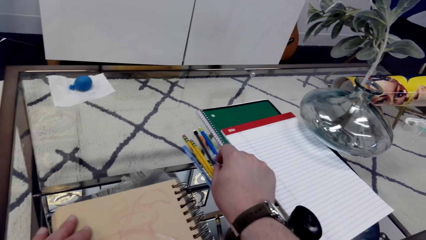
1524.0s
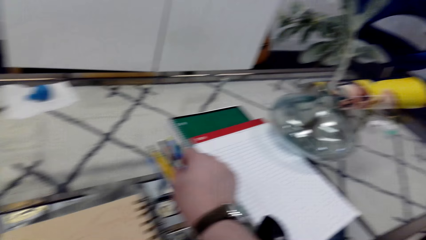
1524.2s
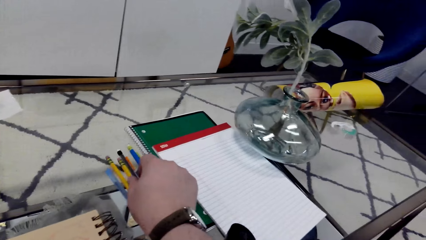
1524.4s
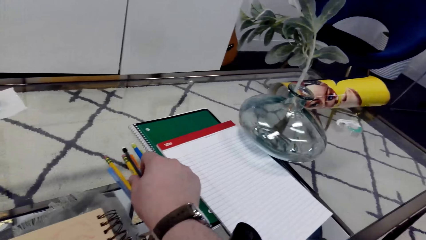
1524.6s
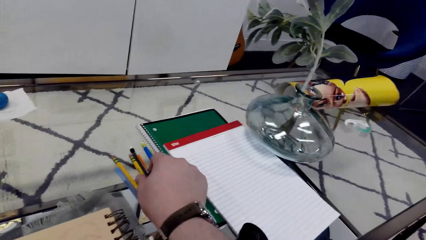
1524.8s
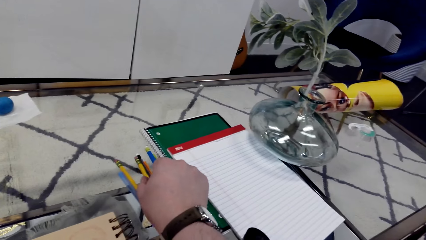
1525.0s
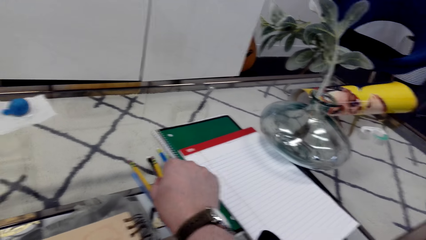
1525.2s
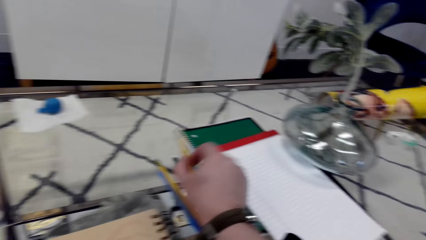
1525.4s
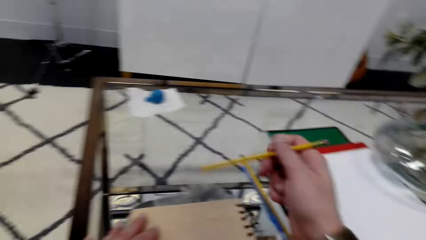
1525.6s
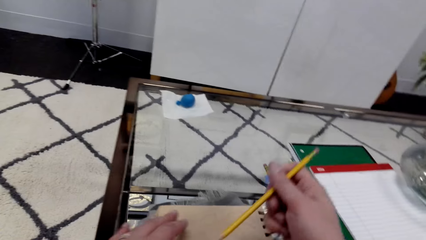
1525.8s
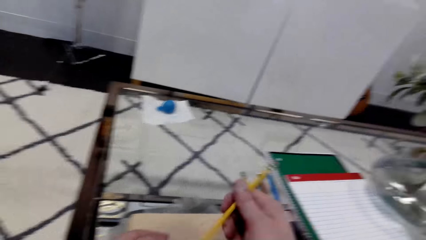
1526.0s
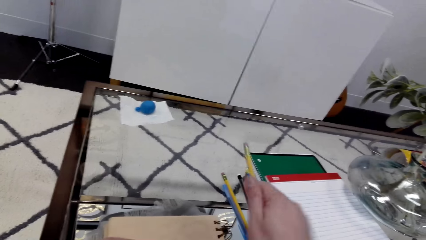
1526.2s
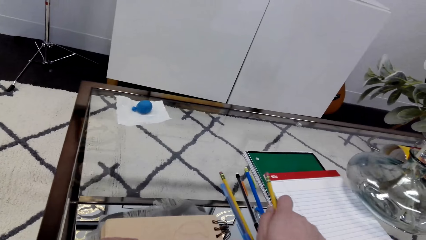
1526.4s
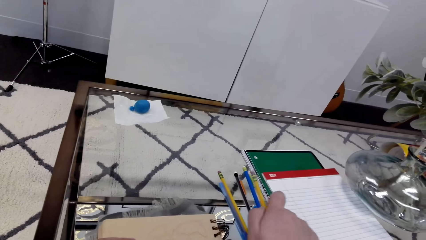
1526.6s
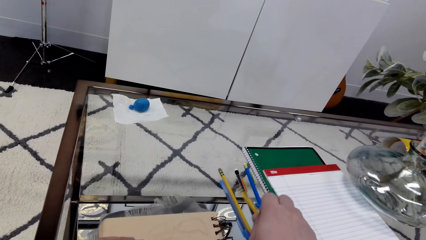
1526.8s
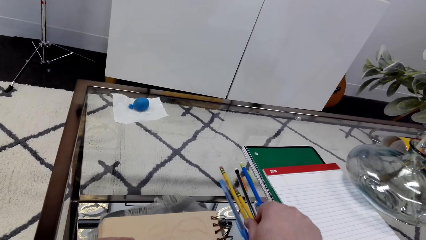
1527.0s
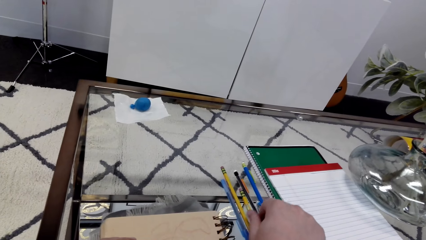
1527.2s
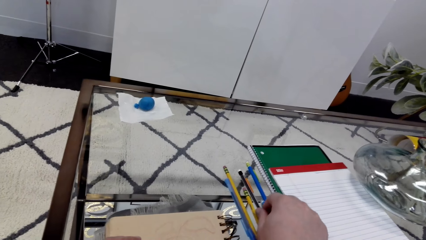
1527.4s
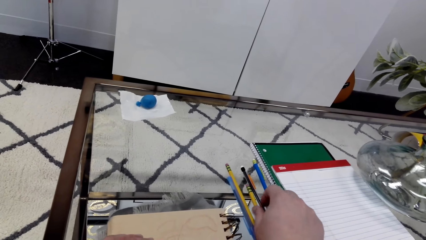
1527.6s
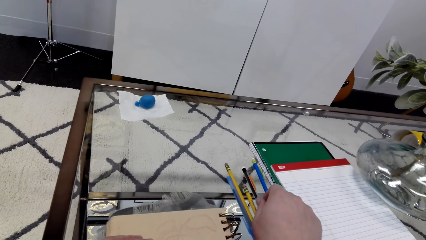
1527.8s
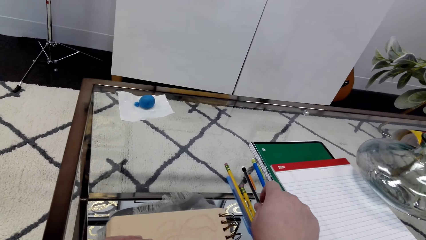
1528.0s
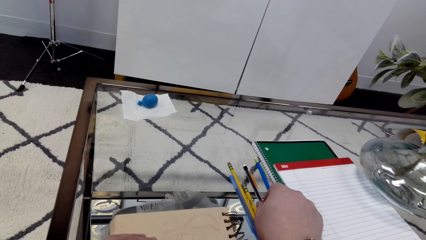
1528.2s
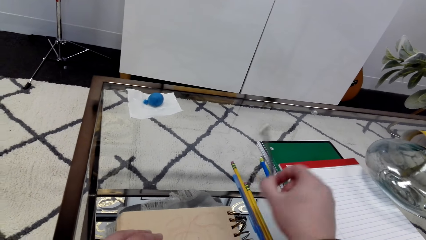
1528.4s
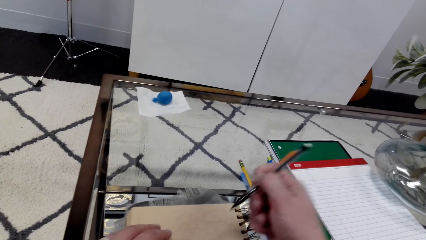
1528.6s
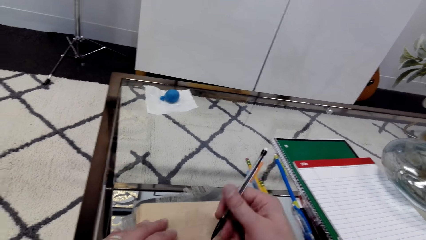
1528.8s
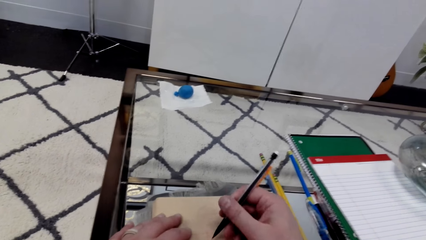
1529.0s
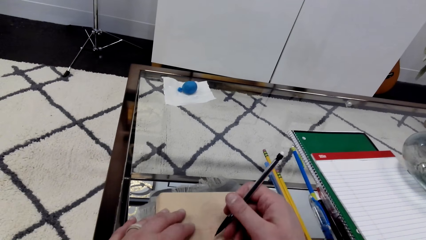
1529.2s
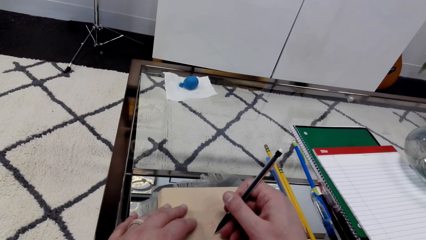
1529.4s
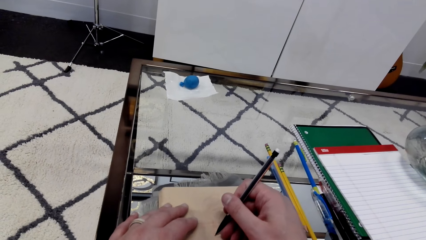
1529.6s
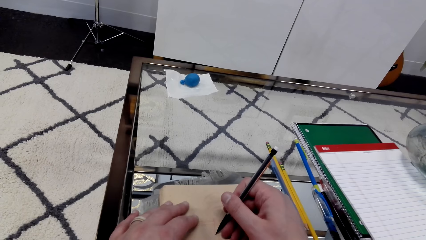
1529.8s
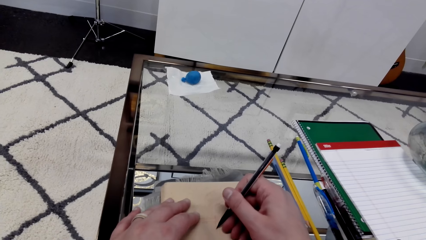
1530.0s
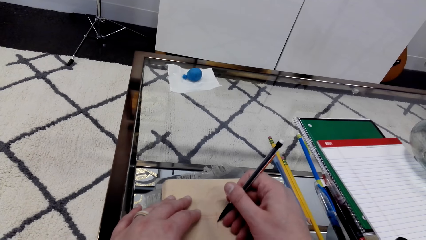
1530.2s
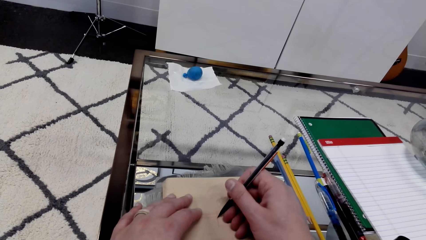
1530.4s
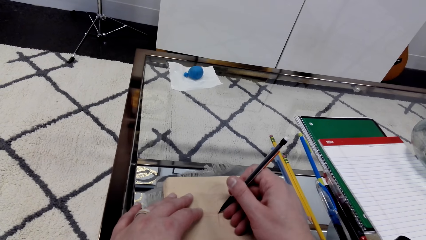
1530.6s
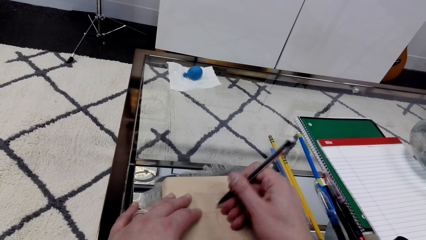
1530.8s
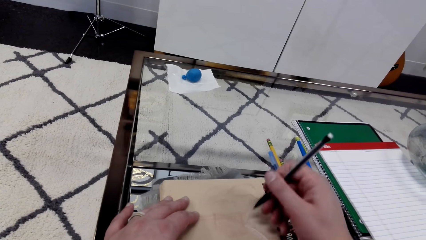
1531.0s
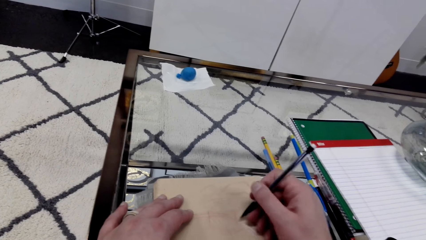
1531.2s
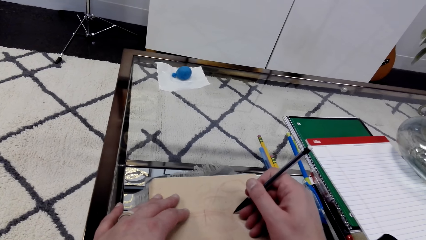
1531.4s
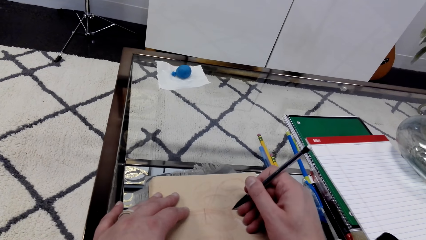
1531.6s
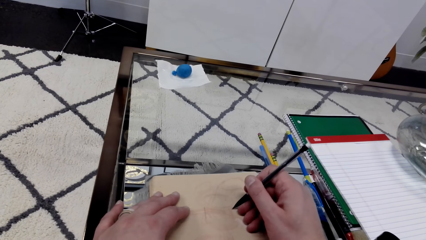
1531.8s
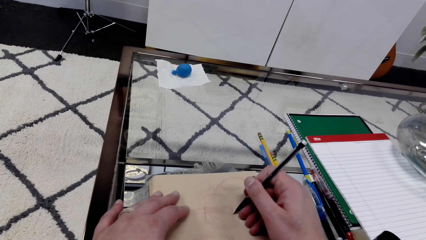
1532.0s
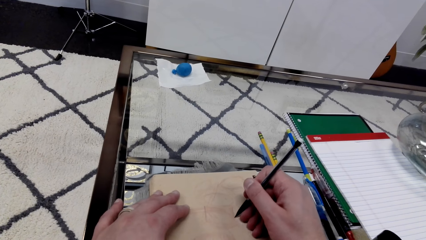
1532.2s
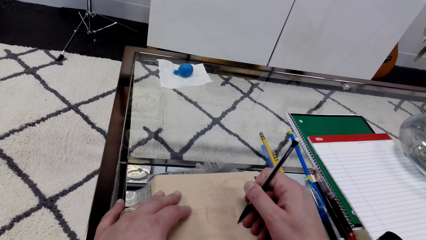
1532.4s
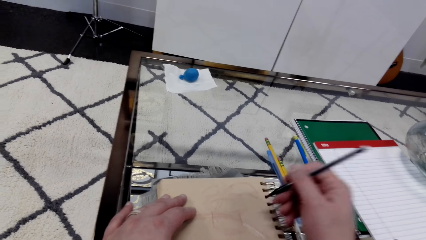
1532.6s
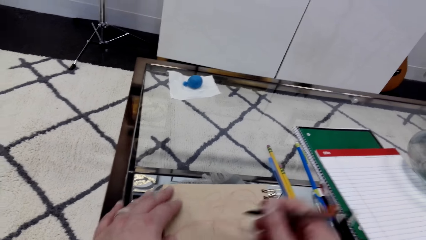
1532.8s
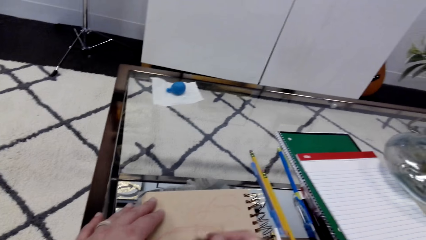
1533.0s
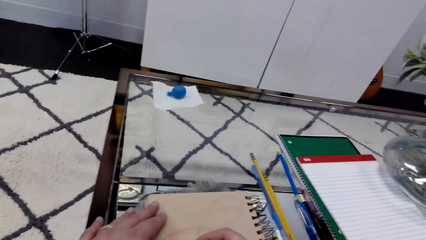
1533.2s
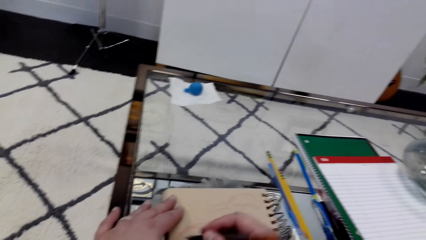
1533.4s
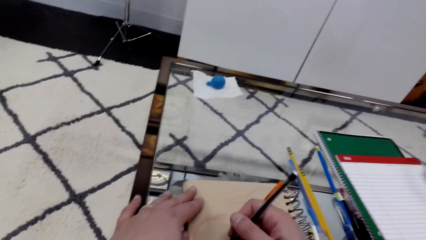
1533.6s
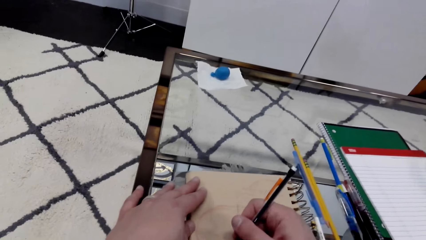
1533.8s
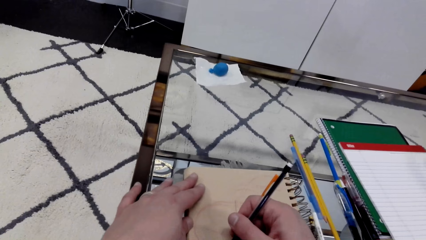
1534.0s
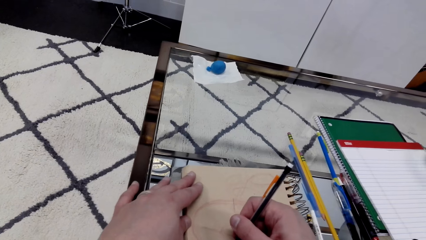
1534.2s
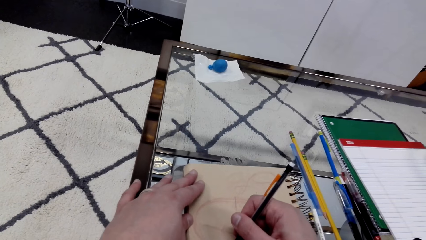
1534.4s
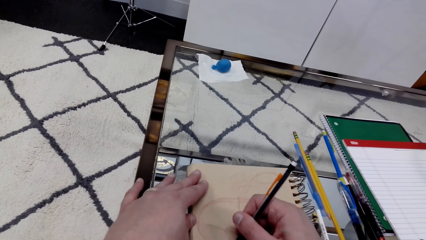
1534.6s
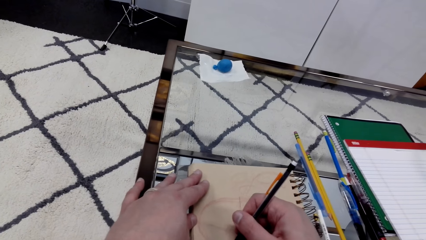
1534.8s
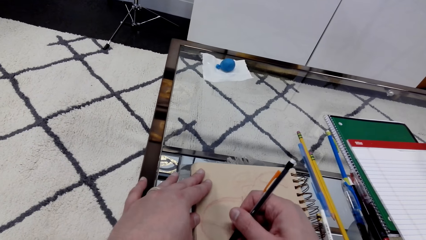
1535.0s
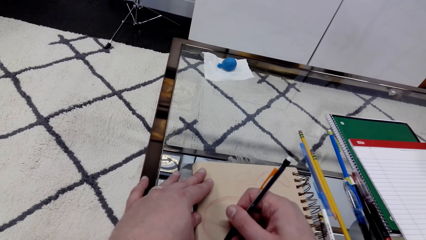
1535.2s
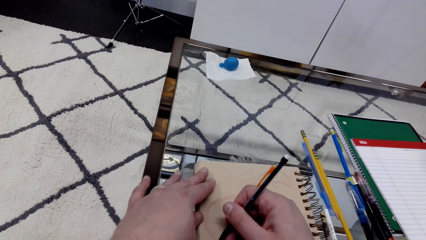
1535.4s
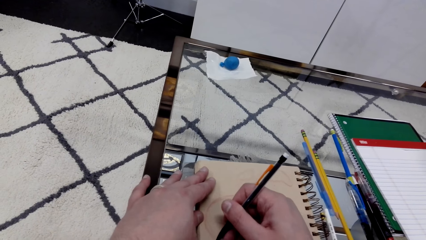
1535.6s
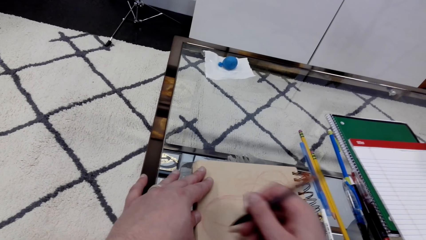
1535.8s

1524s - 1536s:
The camera wearer grabs the pencil. They draw a picture on the book.

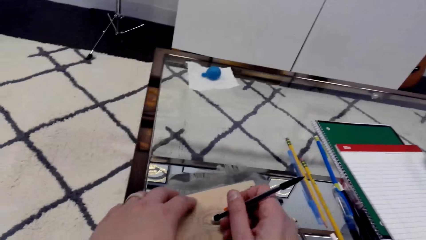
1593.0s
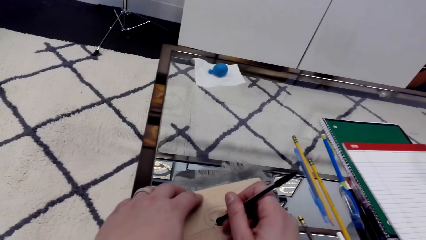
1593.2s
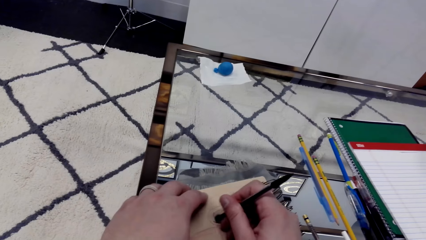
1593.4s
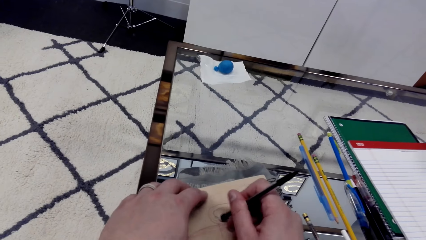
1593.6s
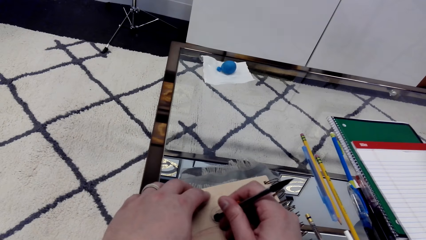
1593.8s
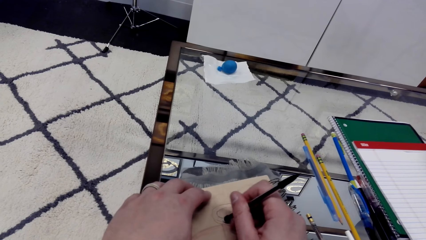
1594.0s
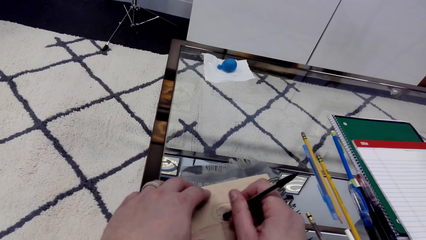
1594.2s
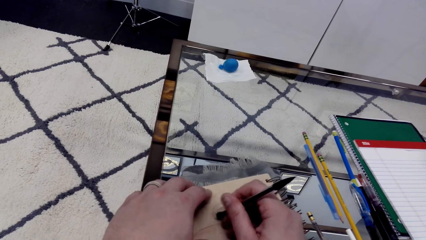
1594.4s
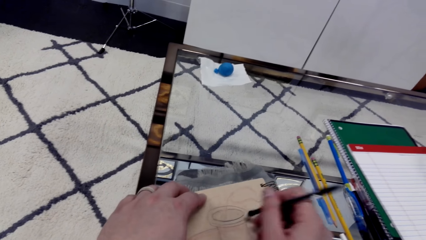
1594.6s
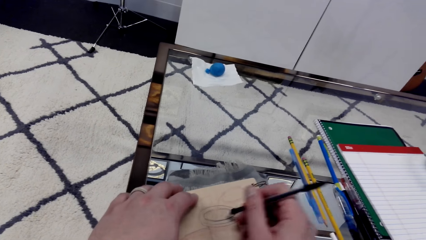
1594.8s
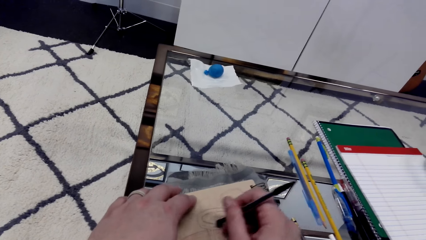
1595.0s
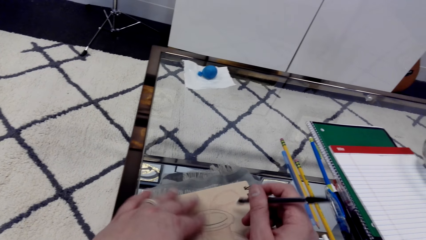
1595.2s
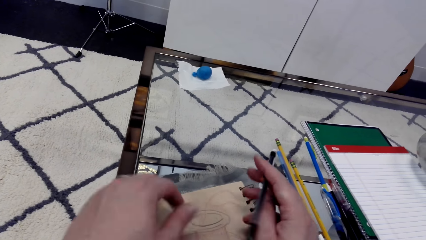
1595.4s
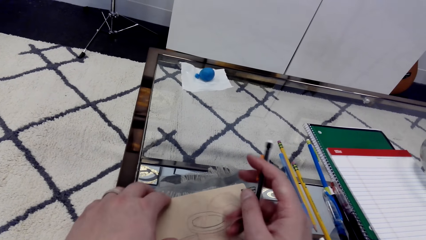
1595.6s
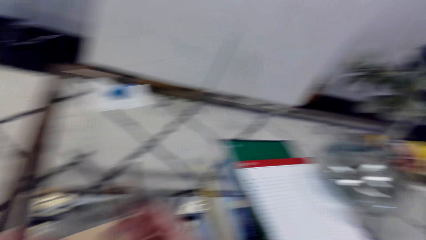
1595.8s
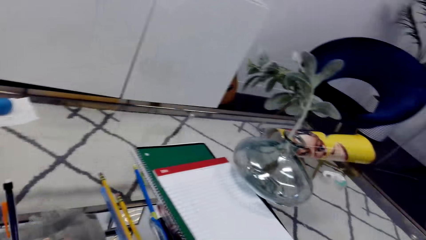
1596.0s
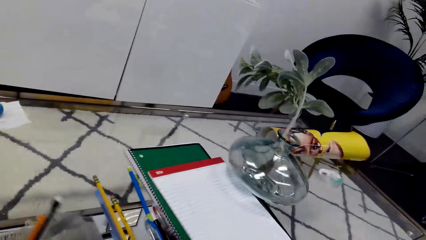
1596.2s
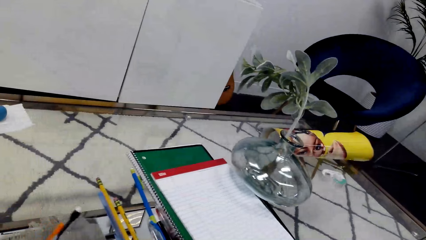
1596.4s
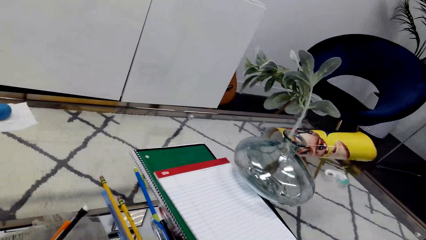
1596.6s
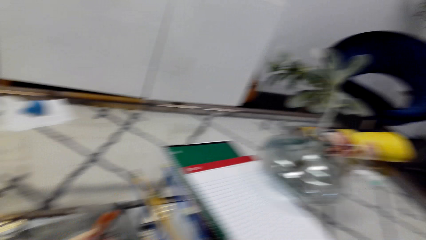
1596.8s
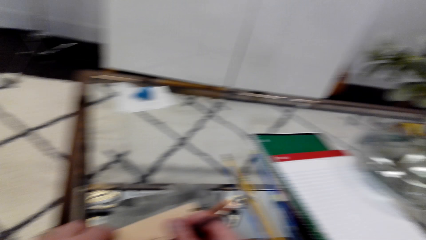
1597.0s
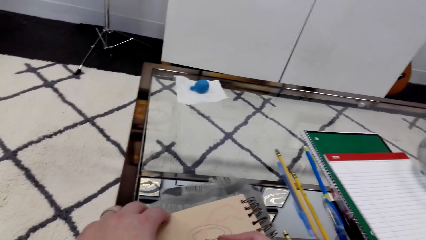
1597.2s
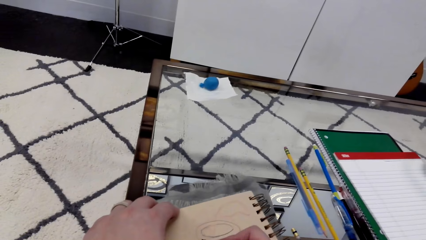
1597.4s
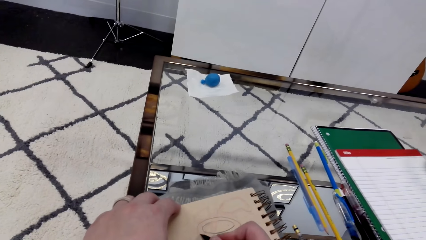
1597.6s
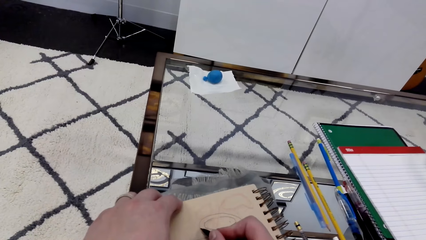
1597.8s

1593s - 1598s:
The camera wearer rubs the drawing on the book.
